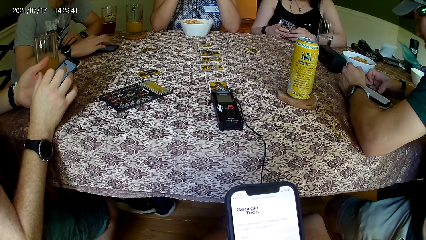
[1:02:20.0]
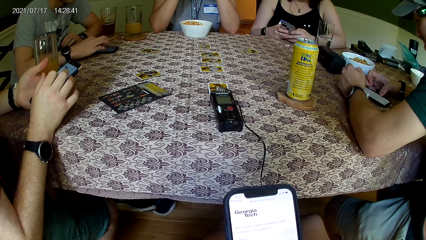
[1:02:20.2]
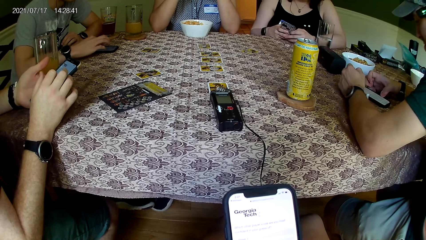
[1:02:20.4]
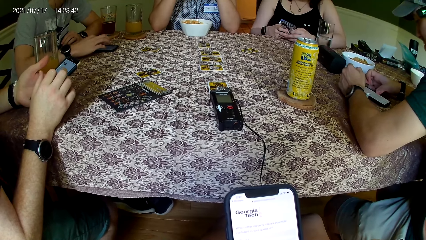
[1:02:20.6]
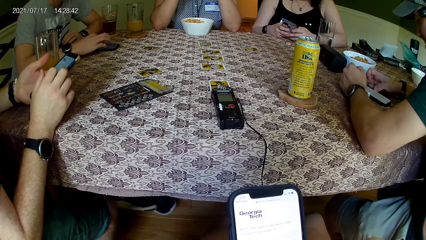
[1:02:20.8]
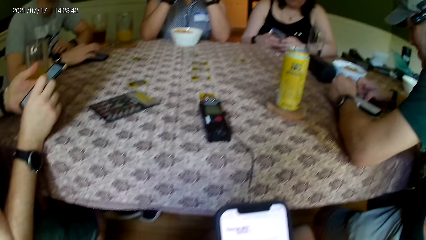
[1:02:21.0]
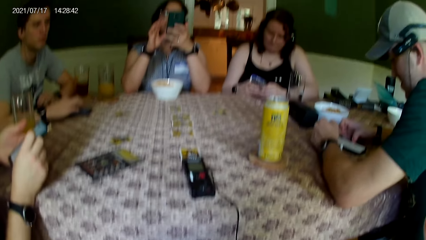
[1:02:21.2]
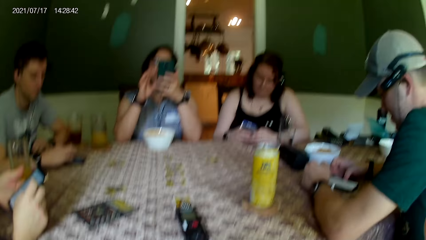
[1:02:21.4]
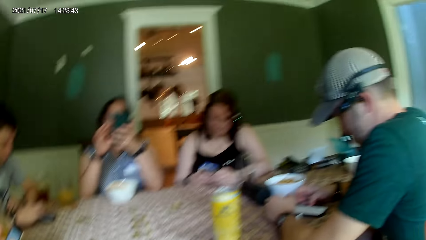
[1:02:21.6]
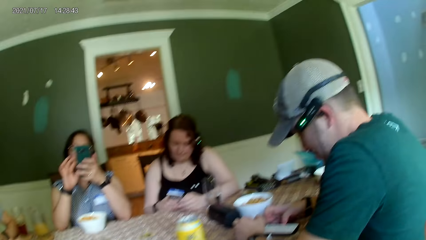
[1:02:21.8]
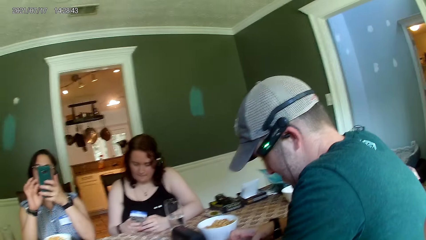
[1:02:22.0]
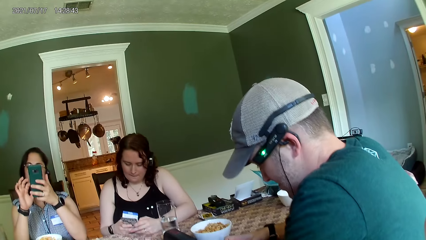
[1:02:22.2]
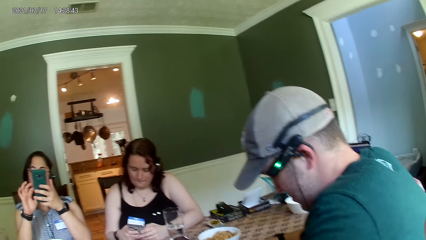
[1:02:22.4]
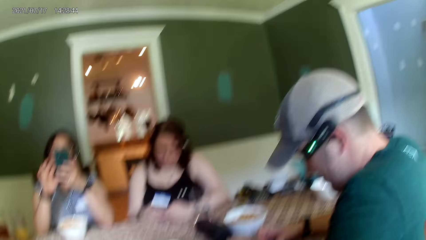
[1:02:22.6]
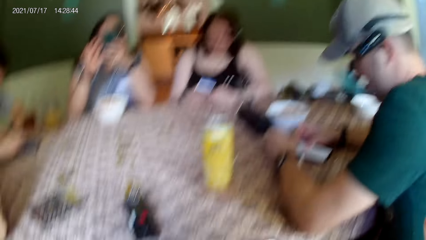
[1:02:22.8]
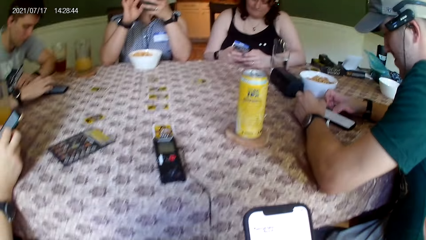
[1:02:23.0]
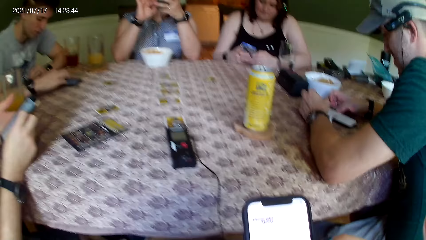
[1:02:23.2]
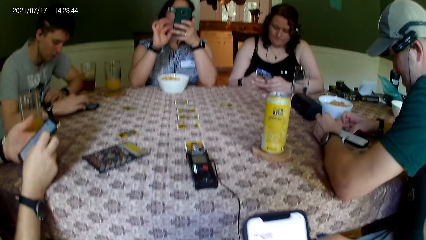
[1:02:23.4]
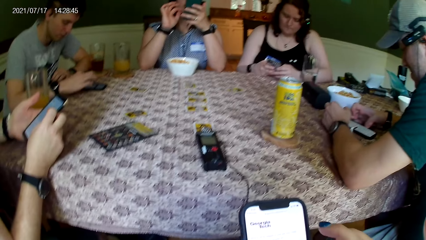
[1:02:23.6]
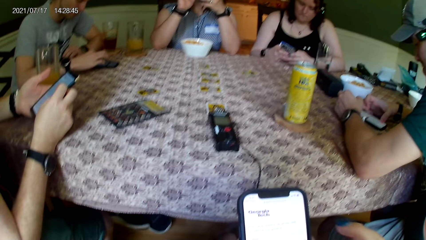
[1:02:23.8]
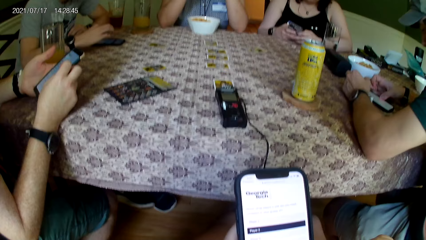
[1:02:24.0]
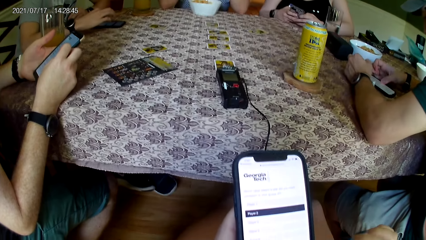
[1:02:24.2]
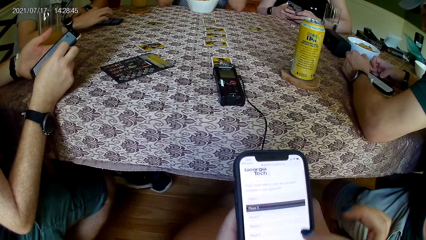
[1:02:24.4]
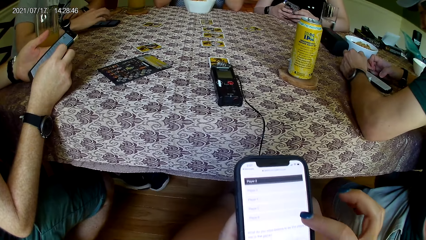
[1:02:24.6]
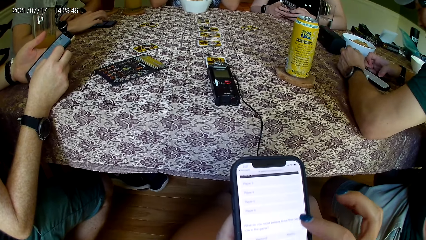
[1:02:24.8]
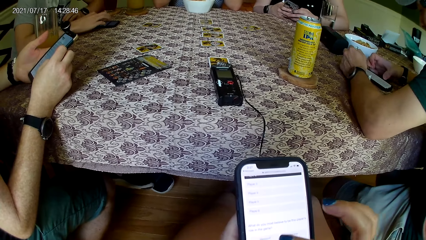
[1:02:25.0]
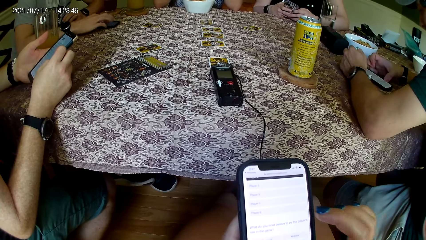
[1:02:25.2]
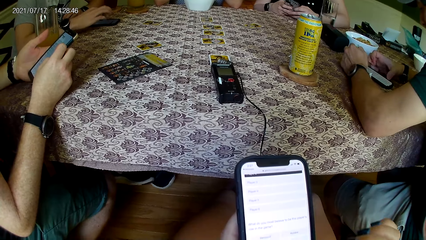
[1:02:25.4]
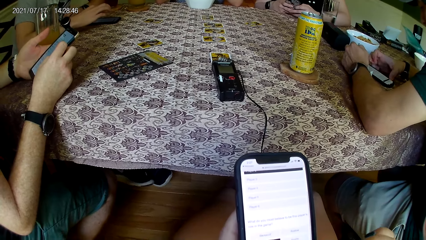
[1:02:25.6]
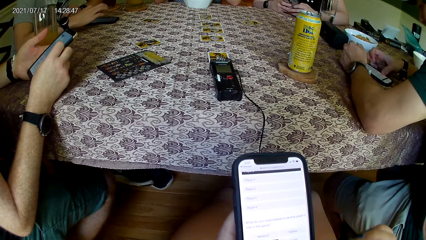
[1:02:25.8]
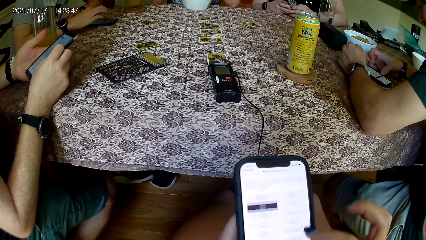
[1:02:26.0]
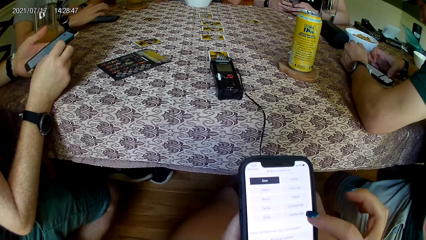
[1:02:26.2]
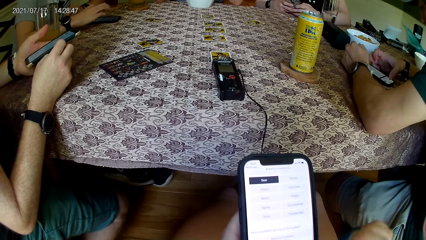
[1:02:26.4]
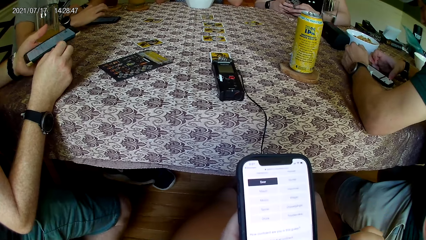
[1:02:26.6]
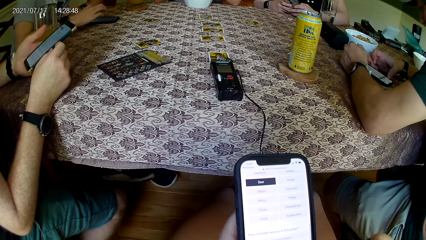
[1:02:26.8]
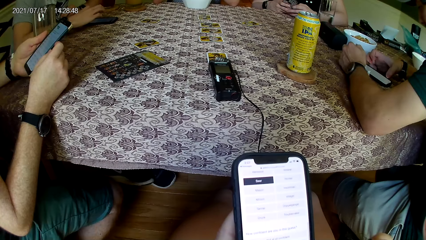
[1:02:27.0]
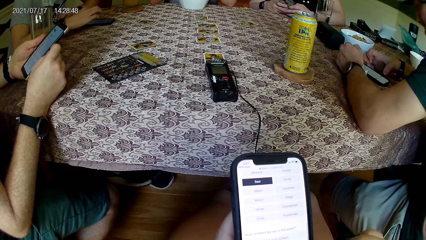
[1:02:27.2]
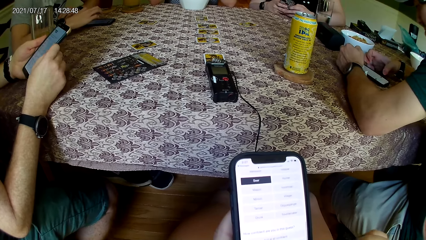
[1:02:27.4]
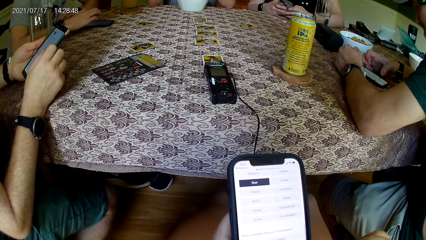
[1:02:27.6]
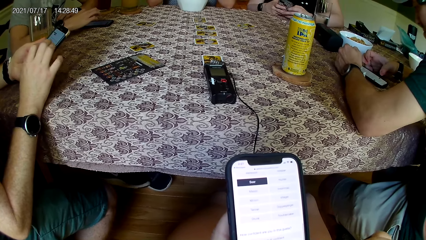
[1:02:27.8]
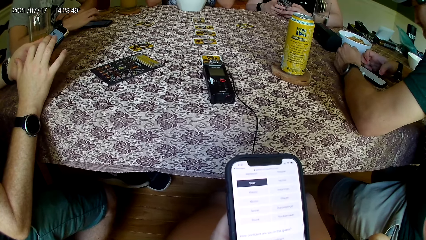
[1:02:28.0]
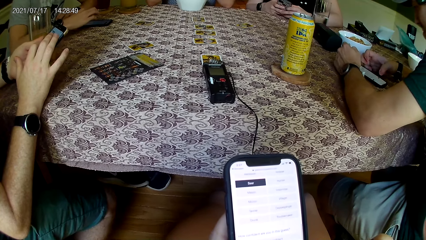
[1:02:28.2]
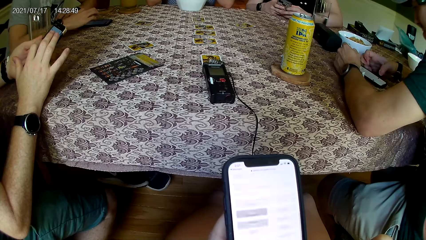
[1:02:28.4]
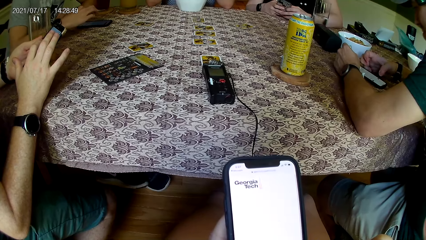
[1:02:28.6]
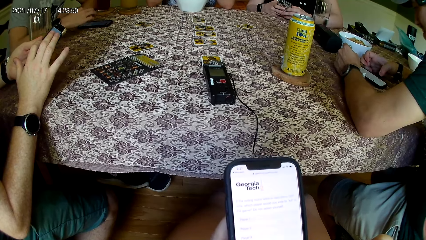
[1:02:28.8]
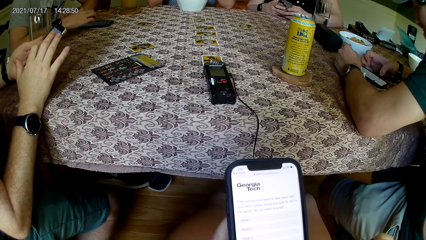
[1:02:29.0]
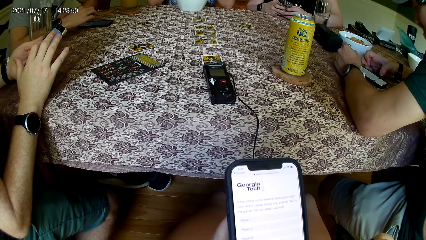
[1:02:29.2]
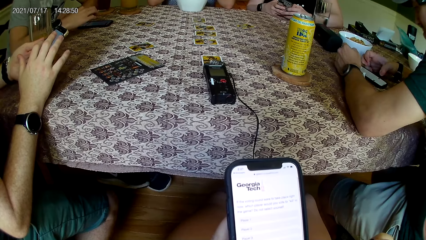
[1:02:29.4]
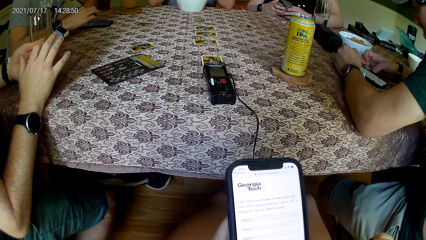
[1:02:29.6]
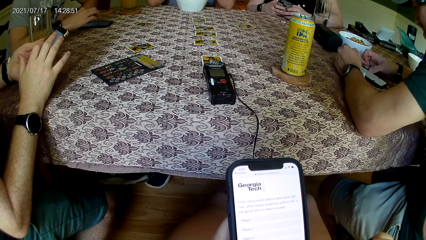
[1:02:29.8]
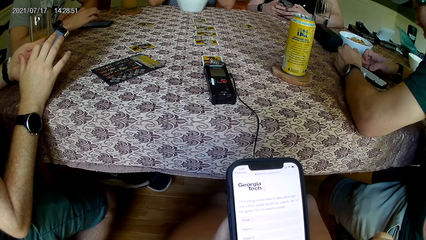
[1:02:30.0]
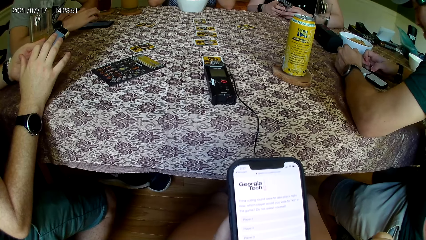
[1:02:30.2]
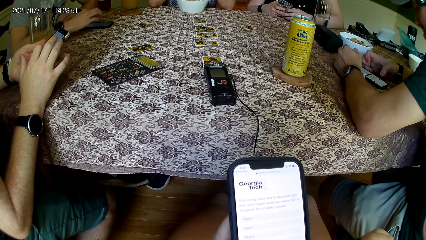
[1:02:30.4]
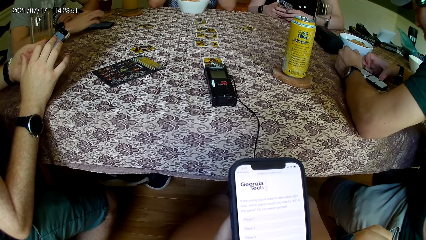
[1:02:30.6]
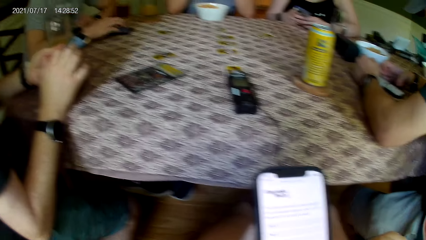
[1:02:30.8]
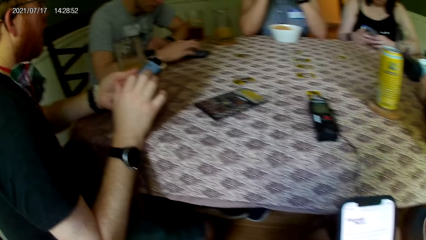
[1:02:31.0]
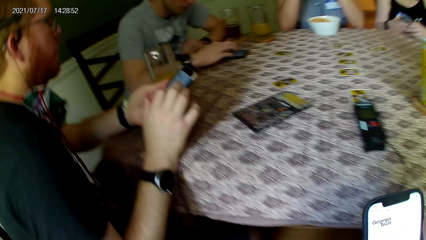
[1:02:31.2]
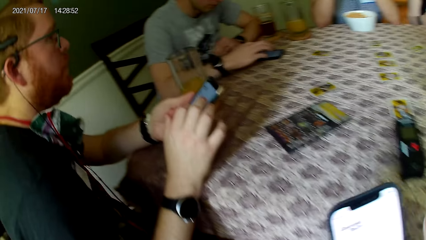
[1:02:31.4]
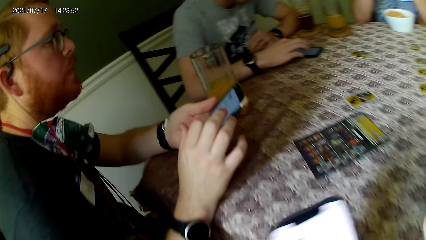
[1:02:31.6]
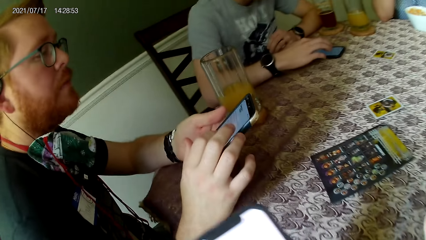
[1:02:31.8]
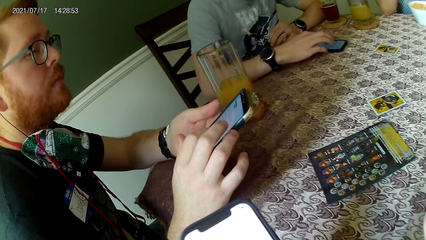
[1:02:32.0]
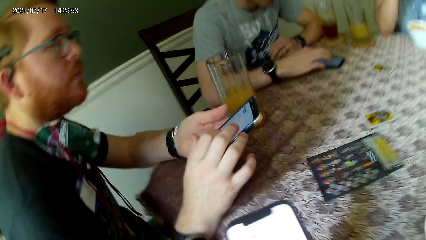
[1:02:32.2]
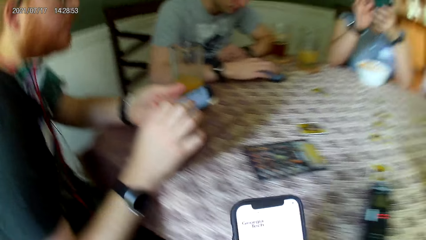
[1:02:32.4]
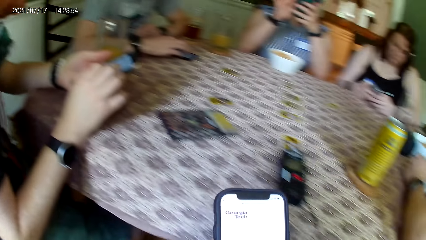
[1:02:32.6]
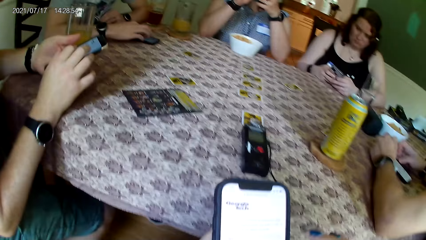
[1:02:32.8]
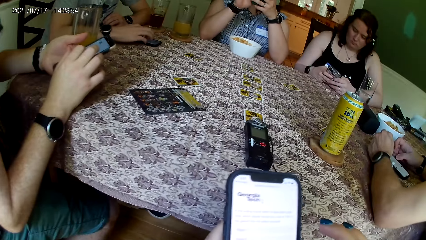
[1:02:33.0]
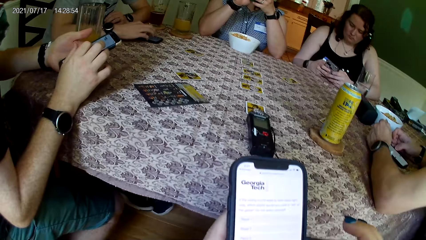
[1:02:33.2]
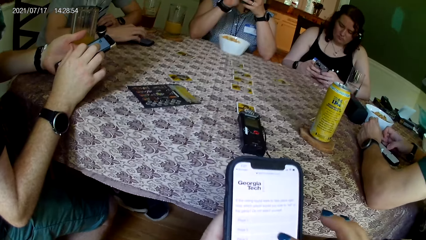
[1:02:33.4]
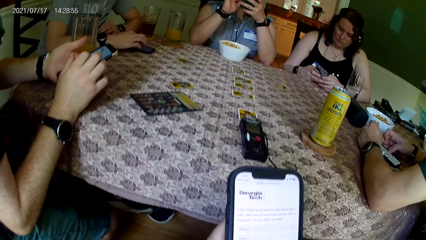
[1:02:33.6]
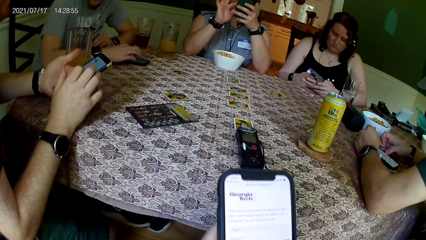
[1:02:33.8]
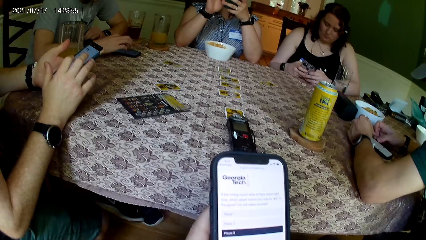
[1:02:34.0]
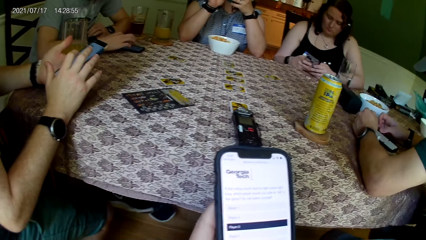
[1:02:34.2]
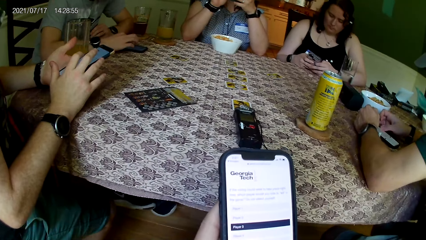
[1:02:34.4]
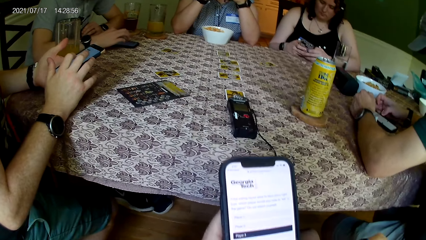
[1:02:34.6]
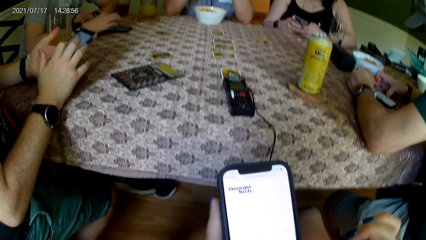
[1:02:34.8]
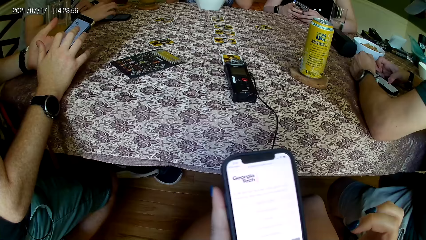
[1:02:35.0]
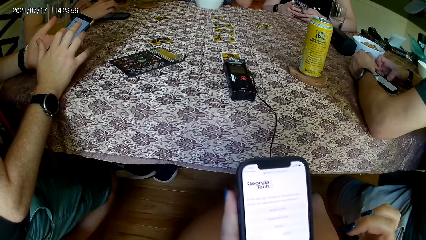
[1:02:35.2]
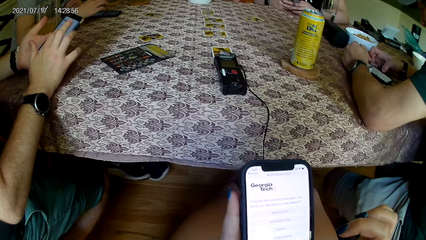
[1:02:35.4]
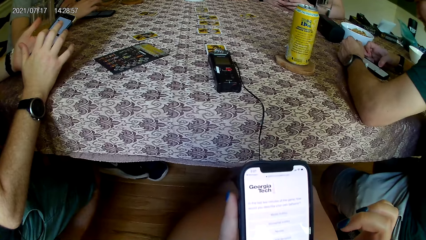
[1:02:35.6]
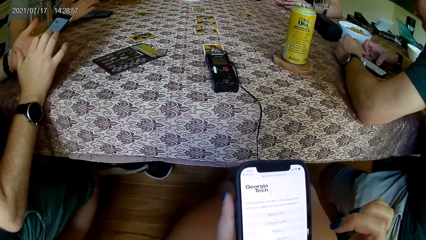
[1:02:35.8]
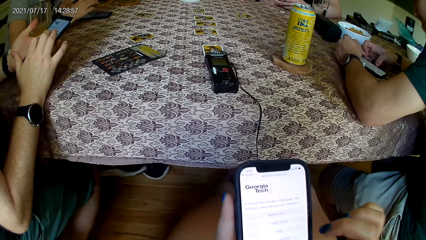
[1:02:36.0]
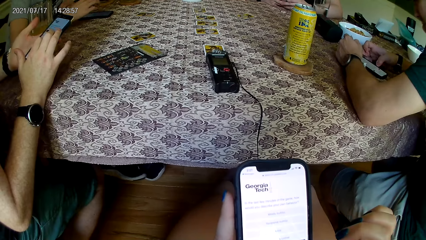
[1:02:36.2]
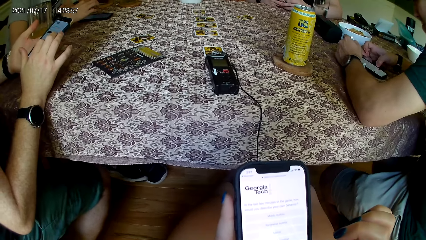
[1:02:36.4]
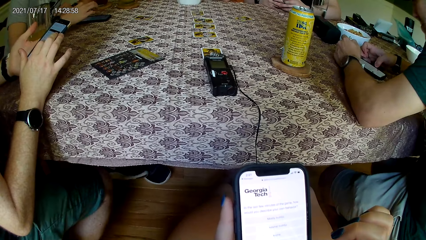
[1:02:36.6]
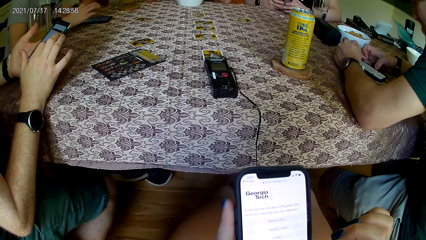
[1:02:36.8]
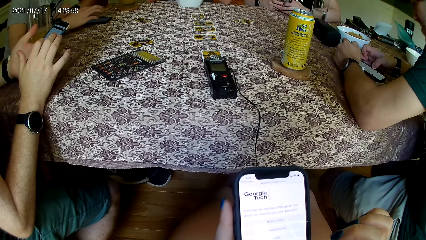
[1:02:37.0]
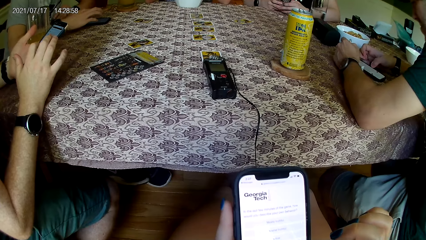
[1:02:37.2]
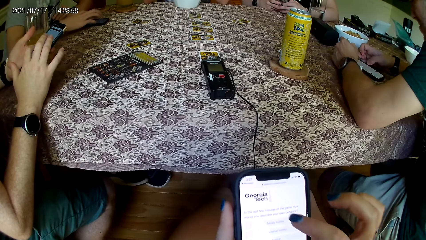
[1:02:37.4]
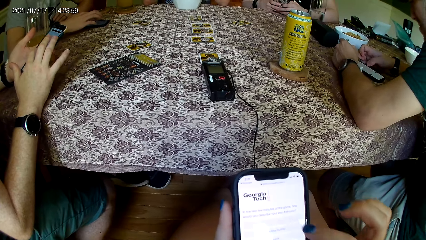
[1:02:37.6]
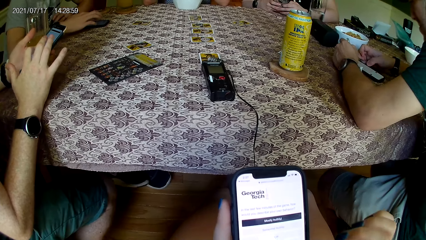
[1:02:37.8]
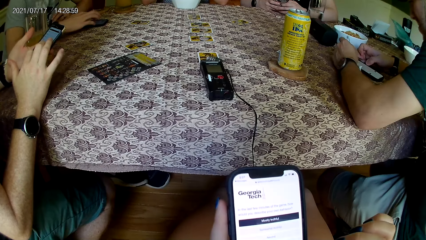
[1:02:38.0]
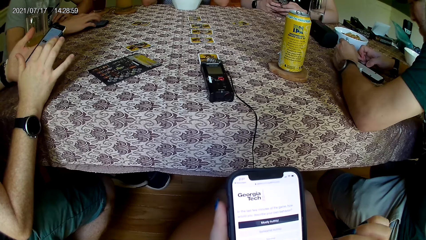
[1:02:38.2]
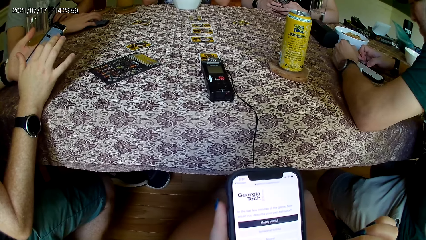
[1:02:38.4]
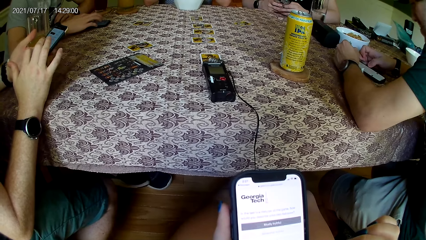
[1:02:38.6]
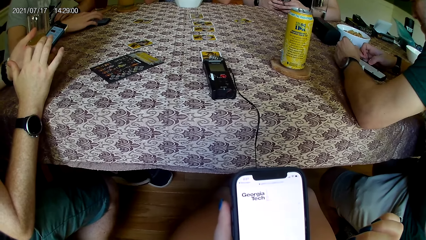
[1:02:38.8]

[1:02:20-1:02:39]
The camera wearer looks at the woman. They hold the phone. They scroll the phone.
